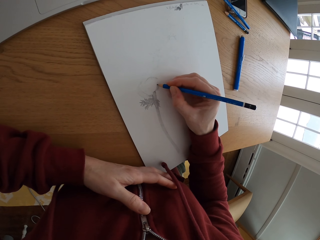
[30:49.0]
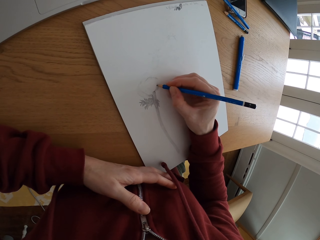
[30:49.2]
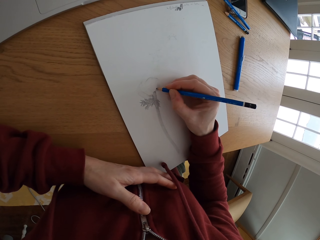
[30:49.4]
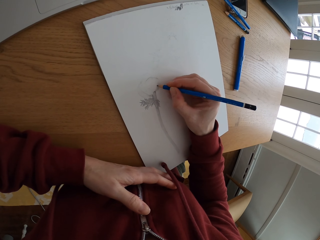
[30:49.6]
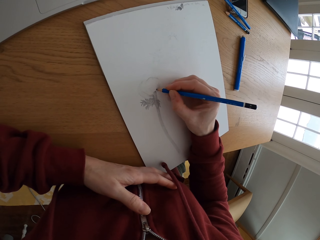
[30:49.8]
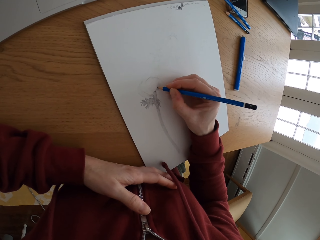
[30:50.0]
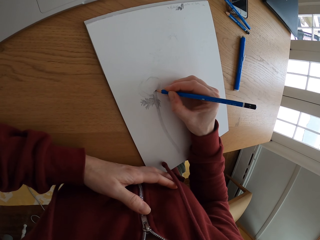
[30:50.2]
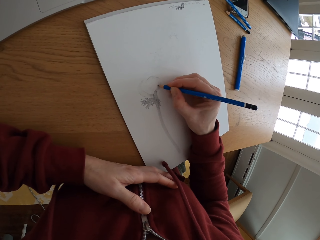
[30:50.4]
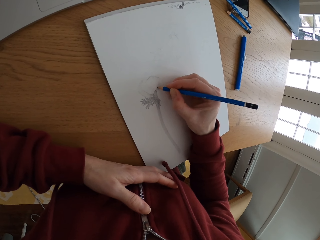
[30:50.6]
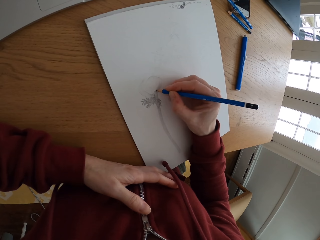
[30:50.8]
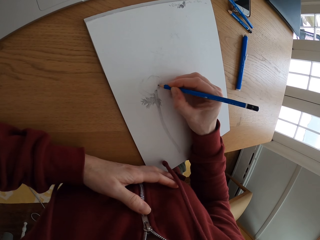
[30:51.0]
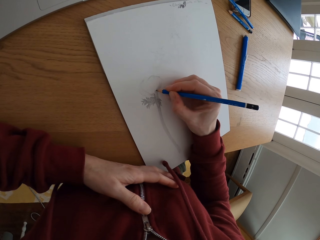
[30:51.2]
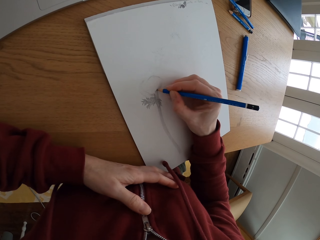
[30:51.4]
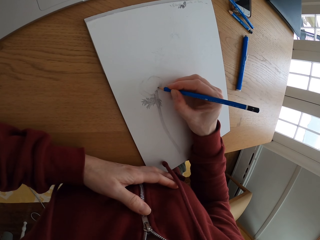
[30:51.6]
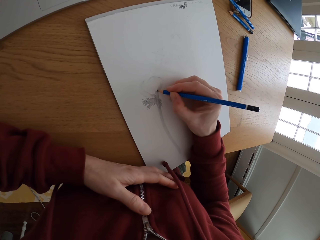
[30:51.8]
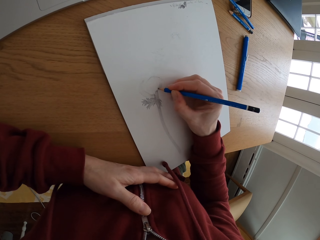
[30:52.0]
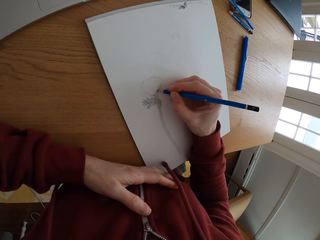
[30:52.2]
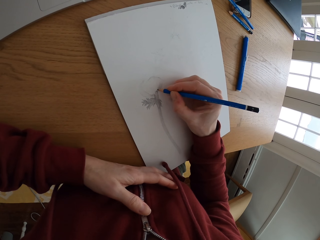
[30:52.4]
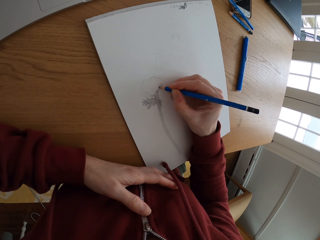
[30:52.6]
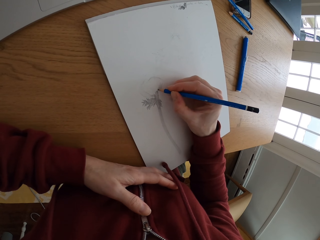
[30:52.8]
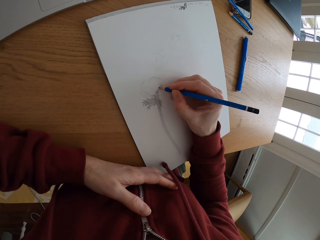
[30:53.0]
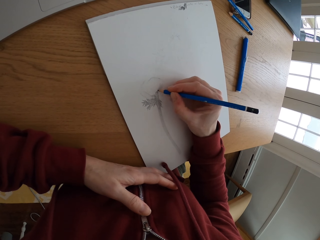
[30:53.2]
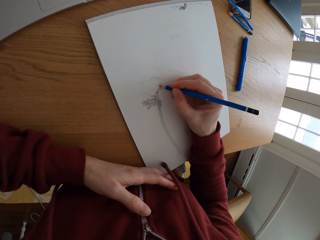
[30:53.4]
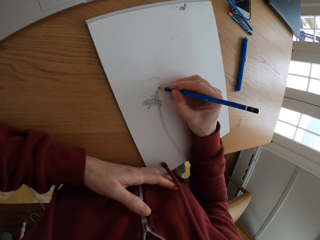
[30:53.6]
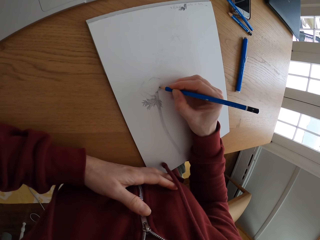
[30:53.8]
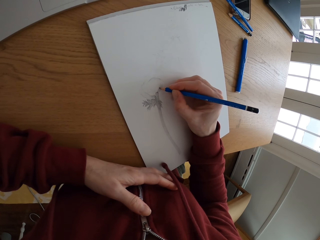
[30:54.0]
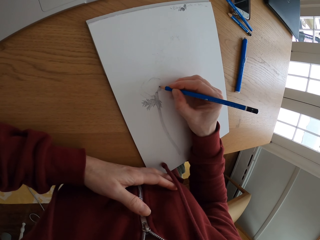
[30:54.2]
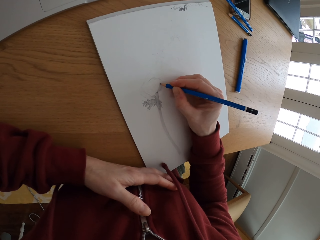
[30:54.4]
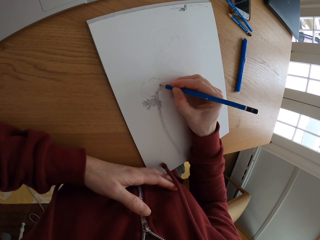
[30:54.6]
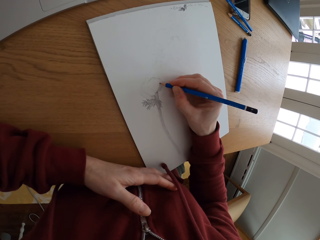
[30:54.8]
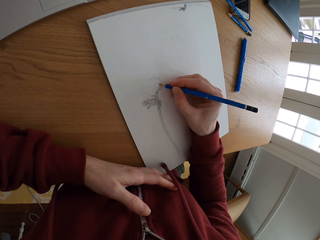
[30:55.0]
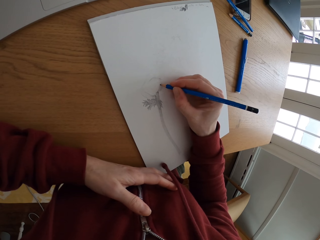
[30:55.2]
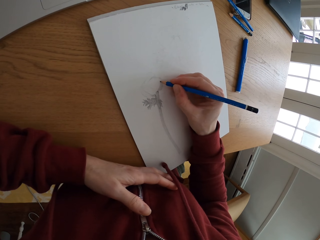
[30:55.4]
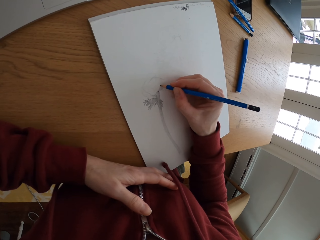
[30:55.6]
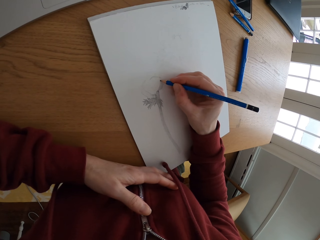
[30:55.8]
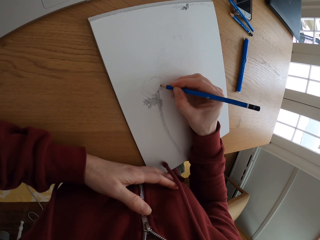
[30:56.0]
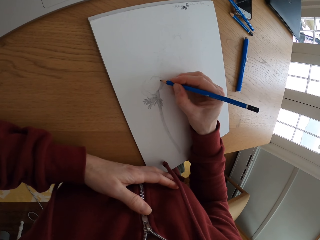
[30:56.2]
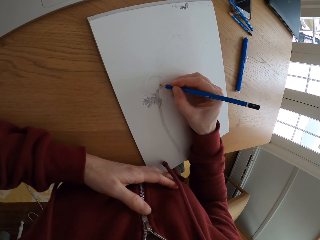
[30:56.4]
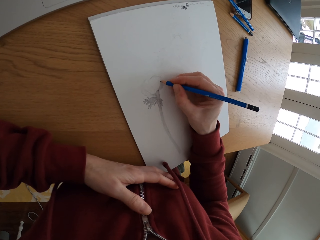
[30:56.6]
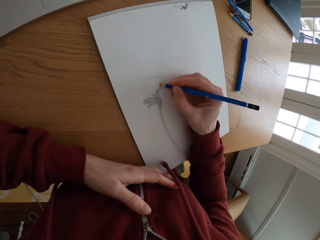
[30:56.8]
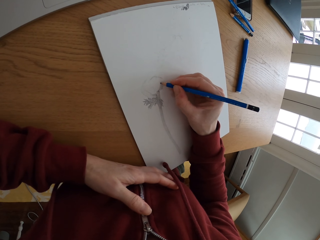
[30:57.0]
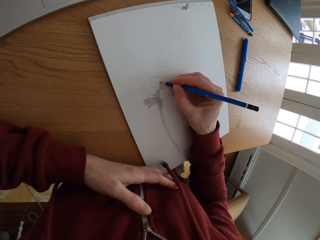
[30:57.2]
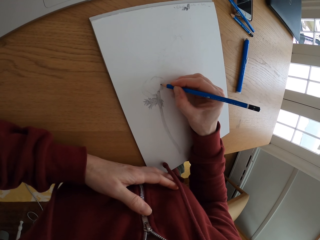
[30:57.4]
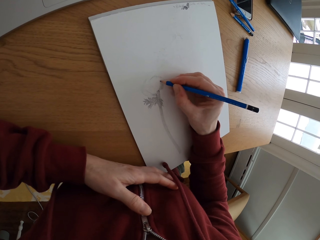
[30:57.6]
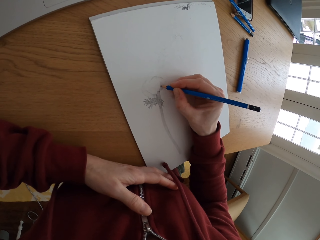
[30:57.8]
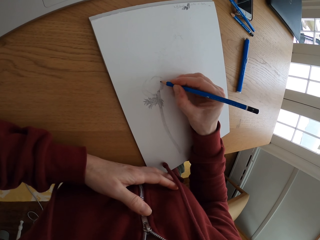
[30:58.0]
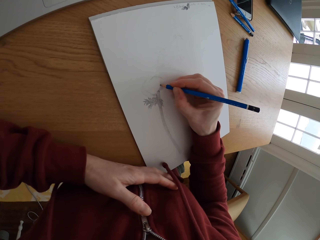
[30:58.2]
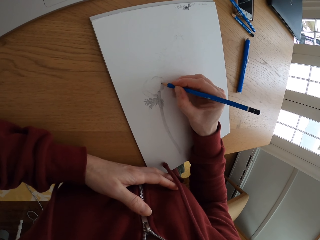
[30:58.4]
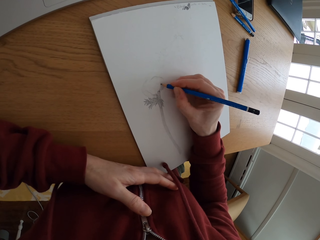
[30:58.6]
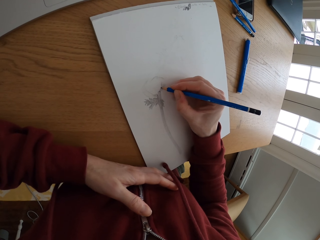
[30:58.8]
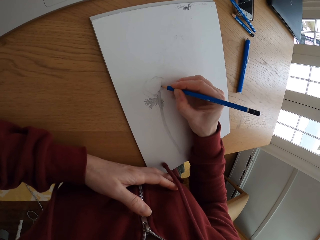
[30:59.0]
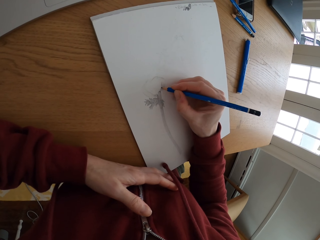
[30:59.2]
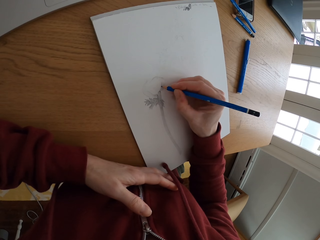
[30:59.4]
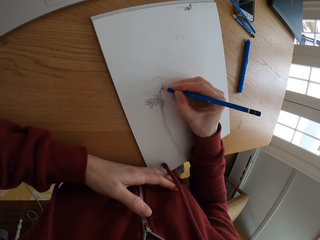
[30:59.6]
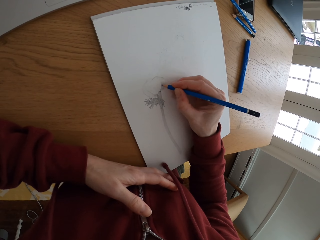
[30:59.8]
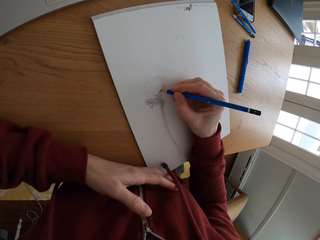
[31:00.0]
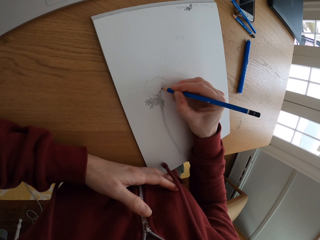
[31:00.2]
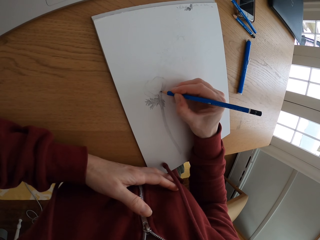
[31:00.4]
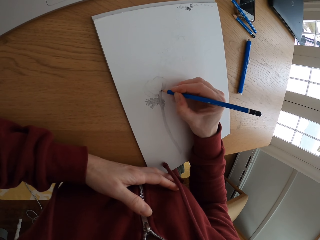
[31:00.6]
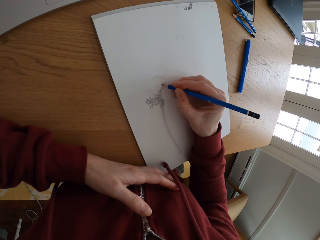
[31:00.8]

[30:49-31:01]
The camera wearer draws on the paper.

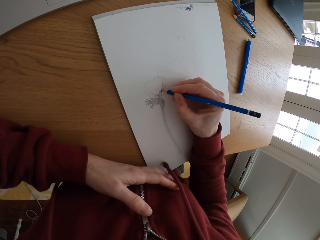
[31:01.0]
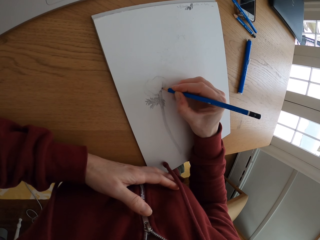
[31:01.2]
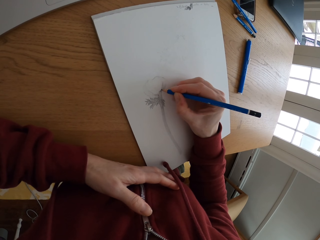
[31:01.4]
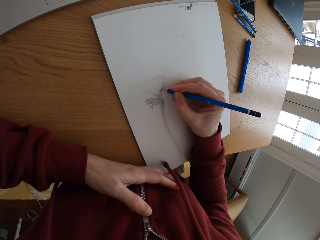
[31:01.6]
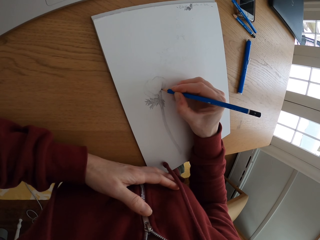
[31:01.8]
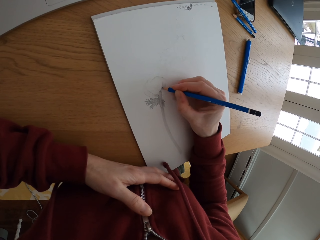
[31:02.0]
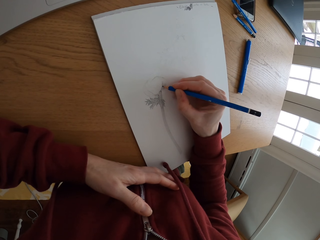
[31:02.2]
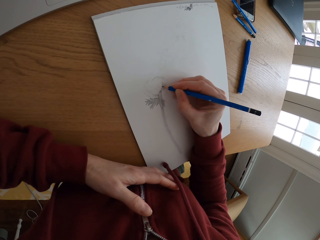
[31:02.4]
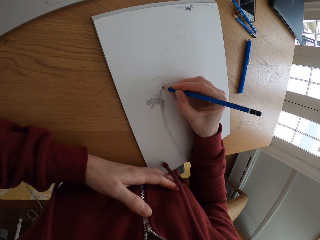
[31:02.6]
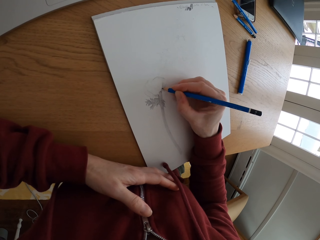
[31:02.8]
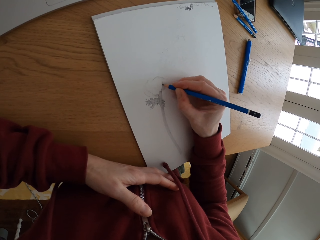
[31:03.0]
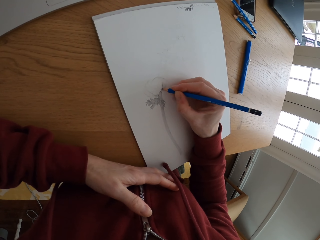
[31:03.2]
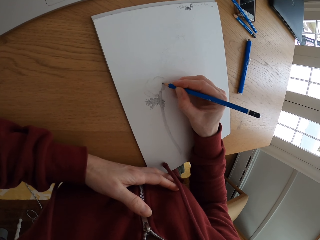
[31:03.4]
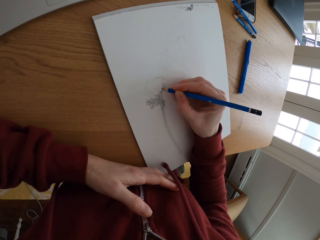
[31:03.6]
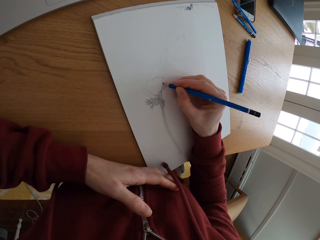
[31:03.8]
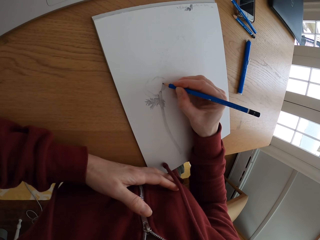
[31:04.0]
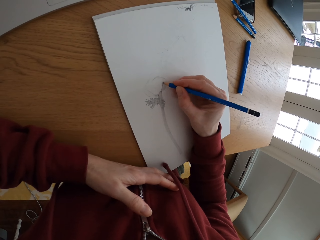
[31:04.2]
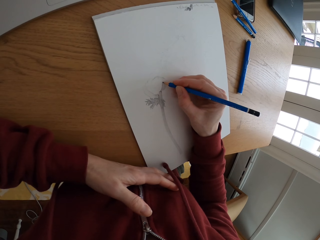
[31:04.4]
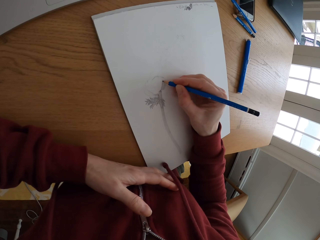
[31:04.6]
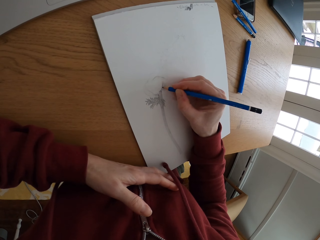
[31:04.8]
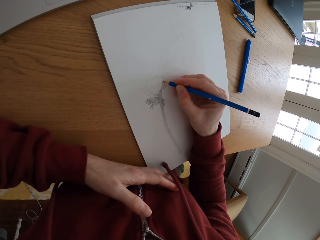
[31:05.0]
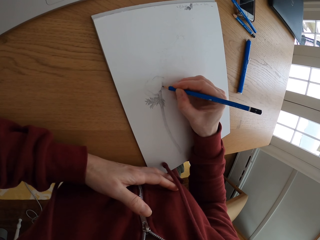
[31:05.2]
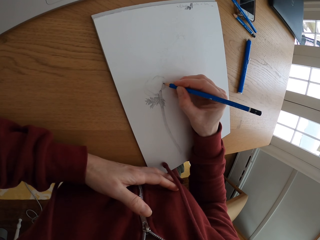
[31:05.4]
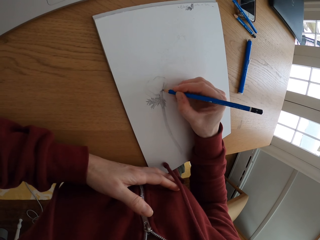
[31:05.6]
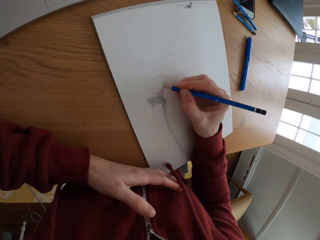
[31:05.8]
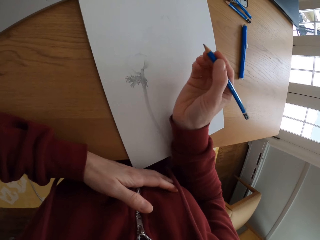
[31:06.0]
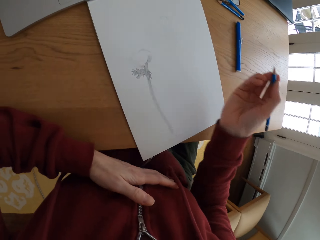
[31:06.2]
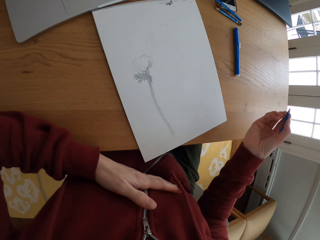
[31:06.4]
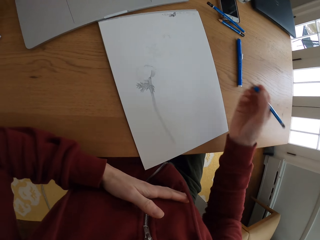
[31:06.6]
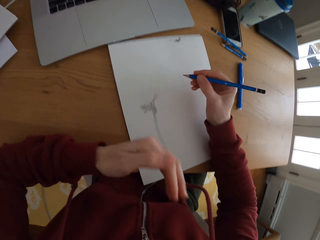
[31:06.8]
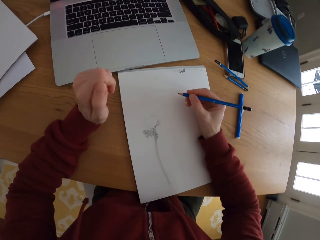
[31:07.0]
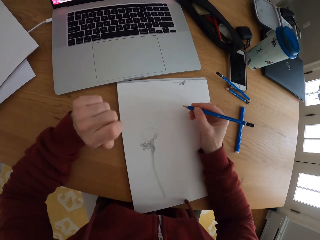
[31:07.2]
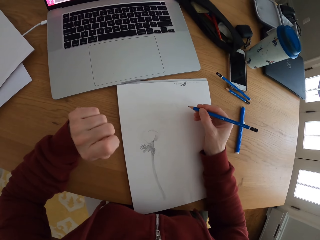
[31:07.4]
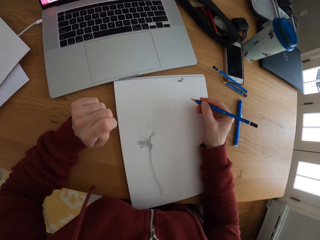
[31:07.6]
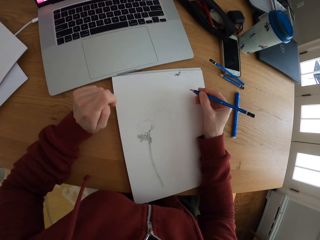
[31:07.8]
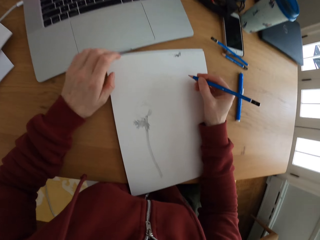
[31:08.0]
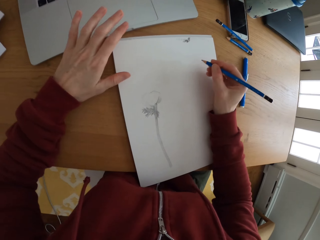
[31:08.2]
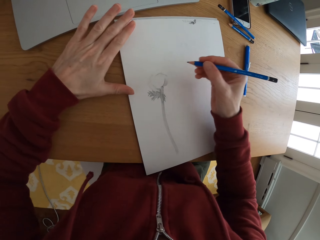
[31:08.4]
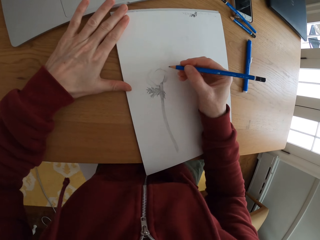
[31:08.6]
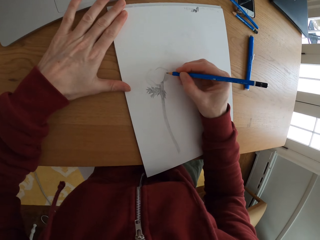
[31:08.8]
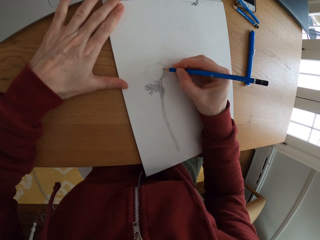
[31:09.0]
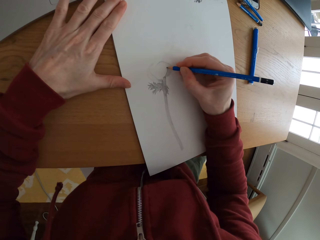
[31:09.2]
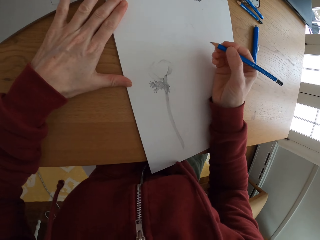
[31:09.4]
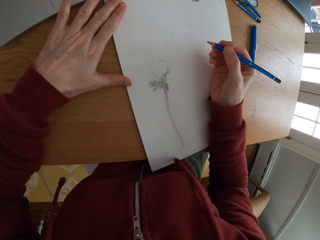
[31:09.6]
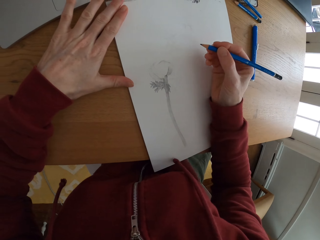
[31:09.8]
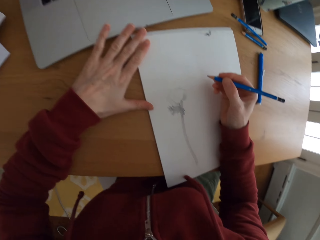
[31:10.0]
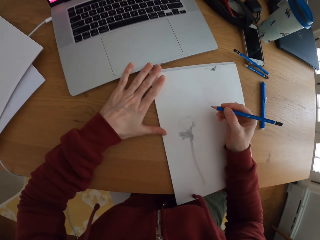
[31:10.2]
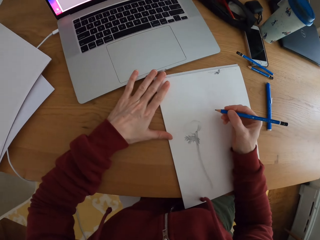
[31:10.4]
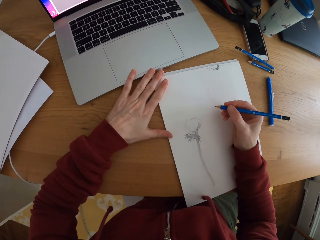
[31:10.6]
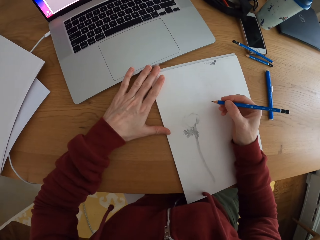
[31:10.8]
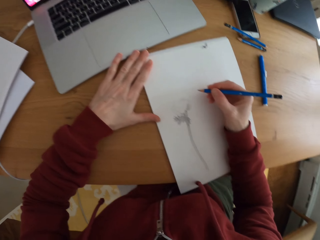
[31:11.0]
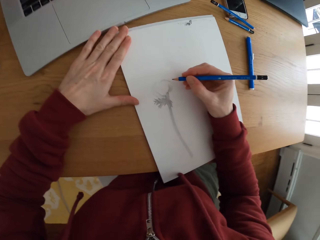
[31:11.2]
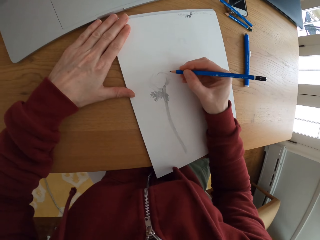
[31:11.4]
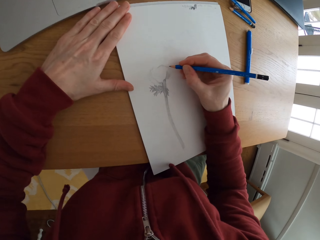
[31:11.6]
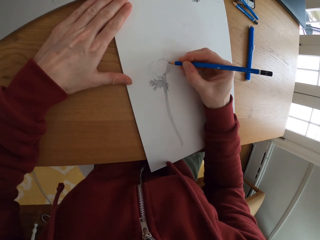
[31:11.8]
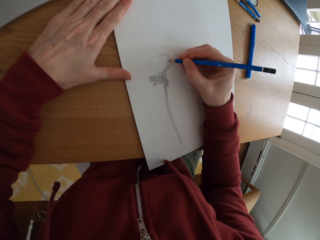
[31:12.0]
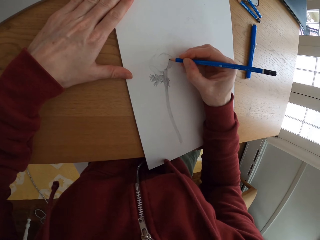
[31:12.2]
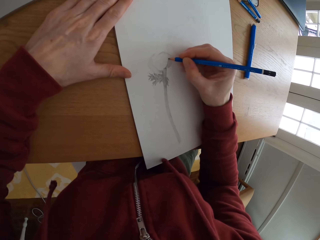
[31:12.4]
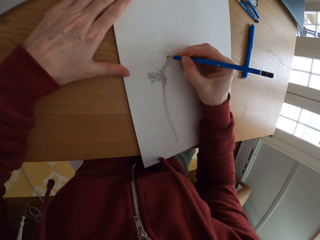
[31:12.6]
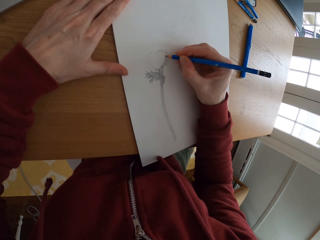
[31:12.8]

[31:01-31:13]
The camera wearer holds the book. They touch the drawing book. They look at the picture on the laptop screen.
